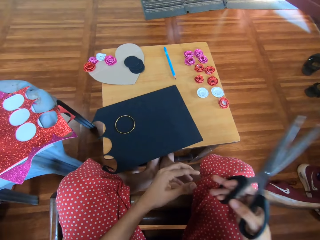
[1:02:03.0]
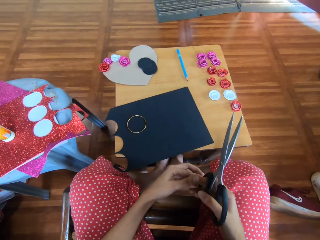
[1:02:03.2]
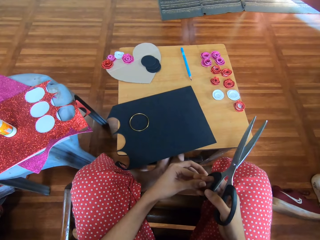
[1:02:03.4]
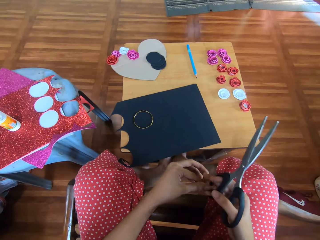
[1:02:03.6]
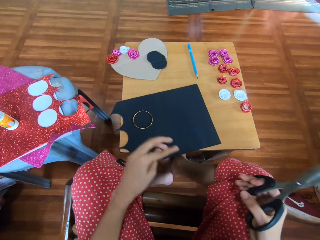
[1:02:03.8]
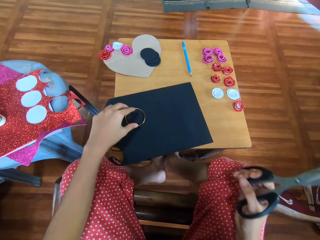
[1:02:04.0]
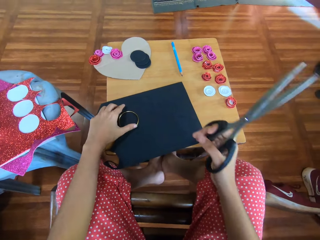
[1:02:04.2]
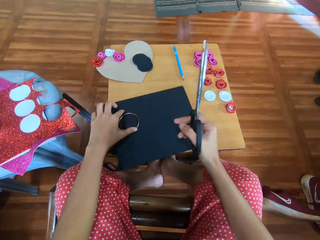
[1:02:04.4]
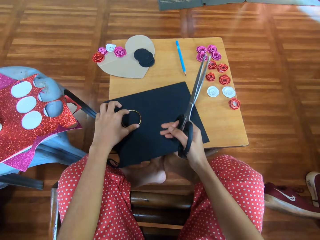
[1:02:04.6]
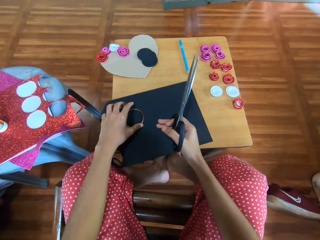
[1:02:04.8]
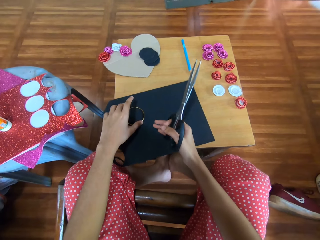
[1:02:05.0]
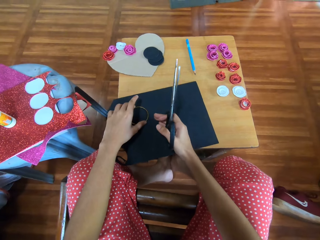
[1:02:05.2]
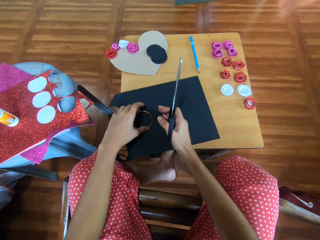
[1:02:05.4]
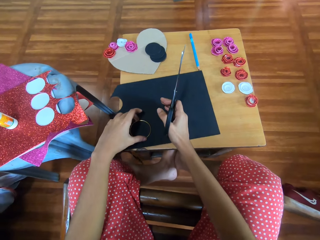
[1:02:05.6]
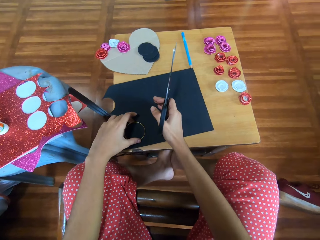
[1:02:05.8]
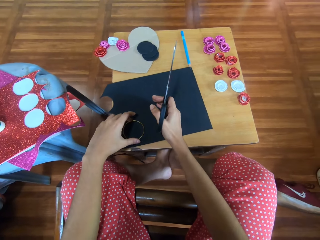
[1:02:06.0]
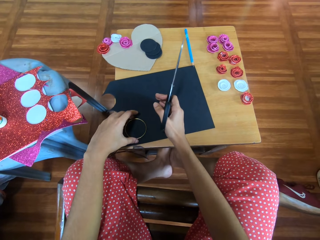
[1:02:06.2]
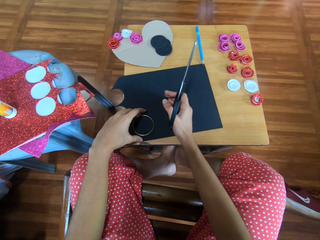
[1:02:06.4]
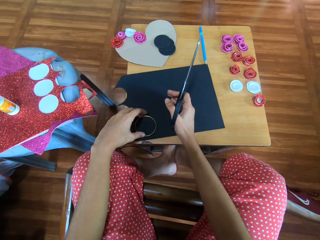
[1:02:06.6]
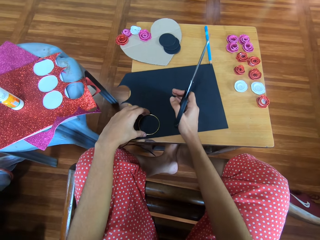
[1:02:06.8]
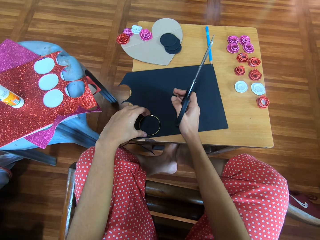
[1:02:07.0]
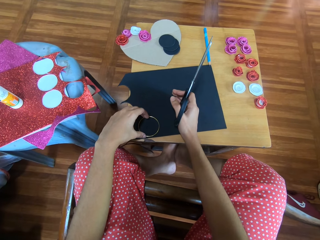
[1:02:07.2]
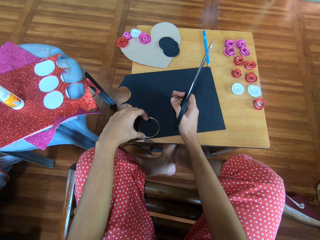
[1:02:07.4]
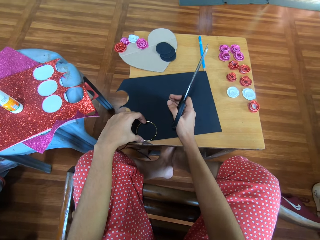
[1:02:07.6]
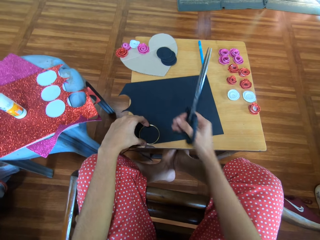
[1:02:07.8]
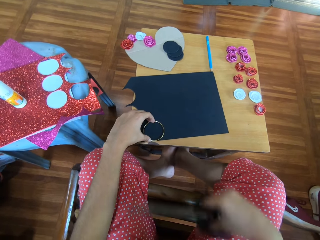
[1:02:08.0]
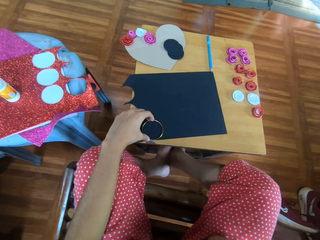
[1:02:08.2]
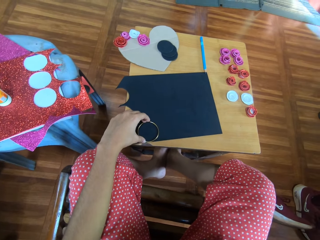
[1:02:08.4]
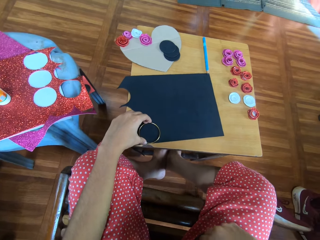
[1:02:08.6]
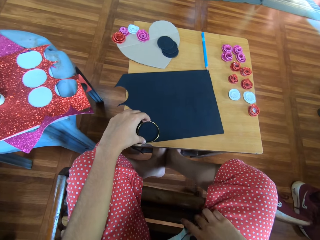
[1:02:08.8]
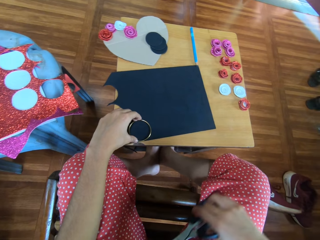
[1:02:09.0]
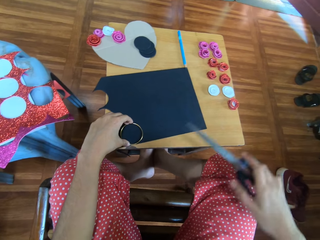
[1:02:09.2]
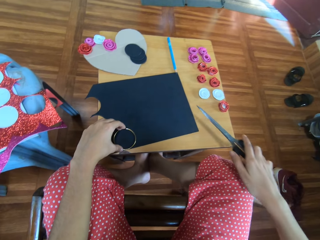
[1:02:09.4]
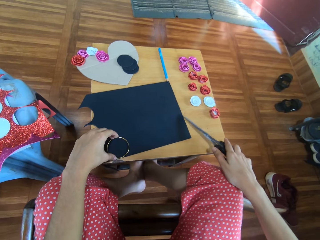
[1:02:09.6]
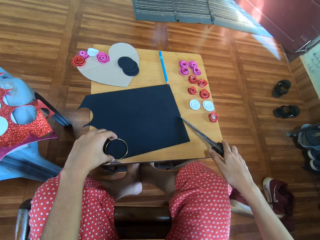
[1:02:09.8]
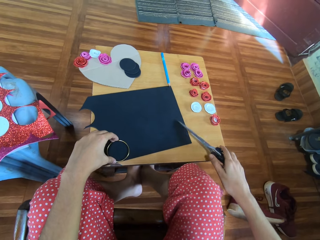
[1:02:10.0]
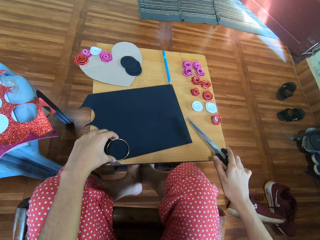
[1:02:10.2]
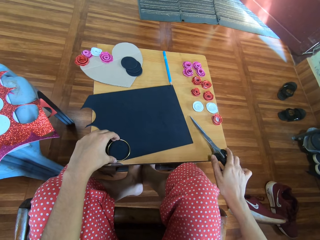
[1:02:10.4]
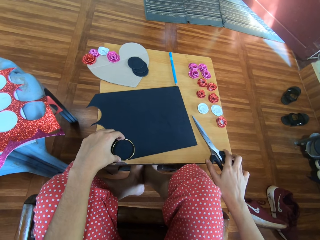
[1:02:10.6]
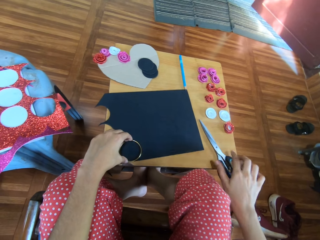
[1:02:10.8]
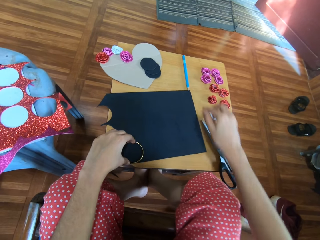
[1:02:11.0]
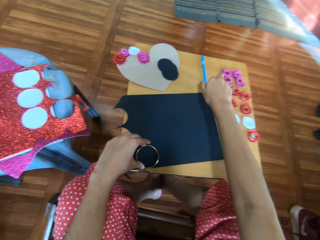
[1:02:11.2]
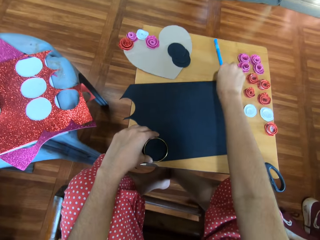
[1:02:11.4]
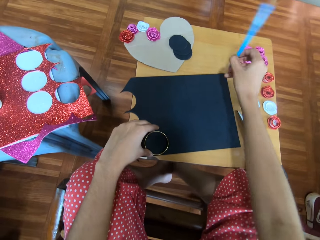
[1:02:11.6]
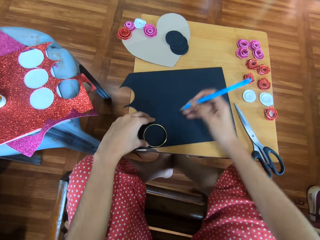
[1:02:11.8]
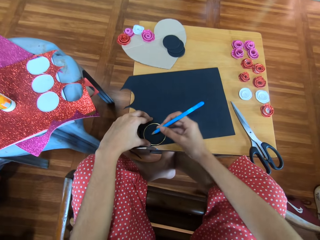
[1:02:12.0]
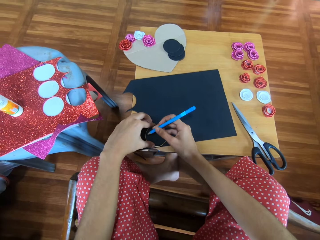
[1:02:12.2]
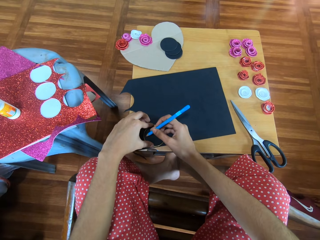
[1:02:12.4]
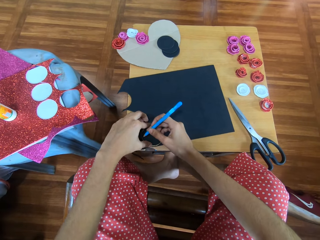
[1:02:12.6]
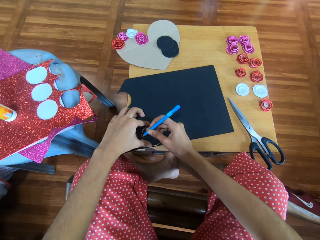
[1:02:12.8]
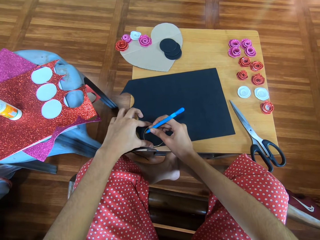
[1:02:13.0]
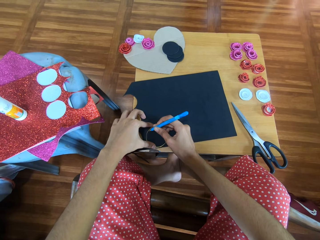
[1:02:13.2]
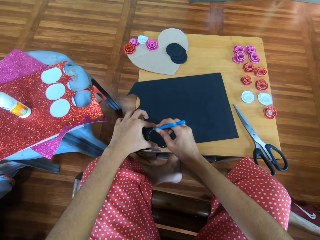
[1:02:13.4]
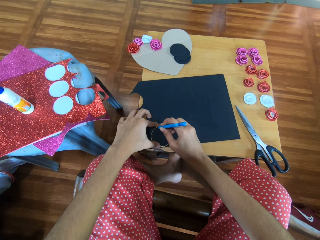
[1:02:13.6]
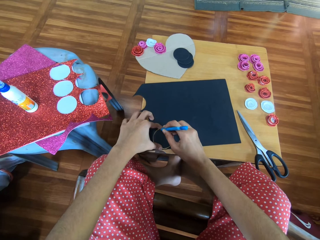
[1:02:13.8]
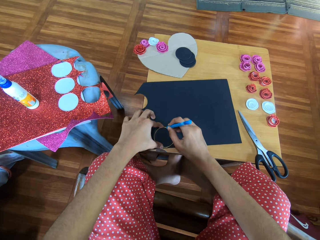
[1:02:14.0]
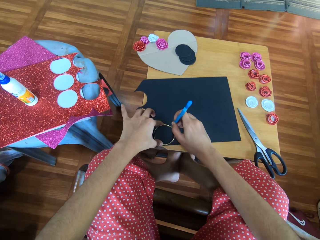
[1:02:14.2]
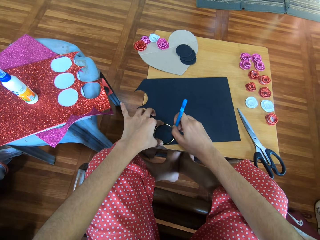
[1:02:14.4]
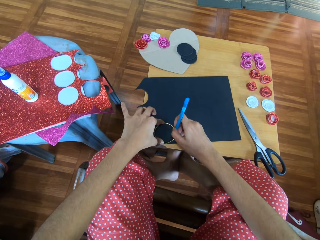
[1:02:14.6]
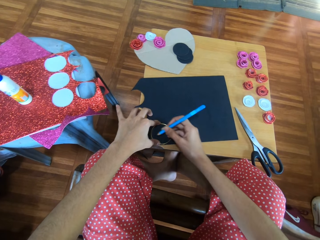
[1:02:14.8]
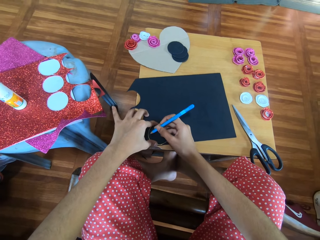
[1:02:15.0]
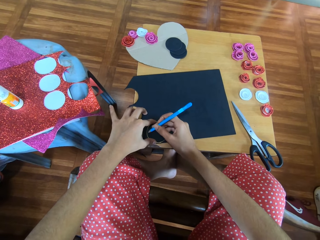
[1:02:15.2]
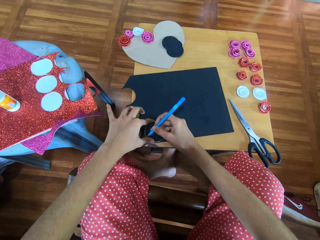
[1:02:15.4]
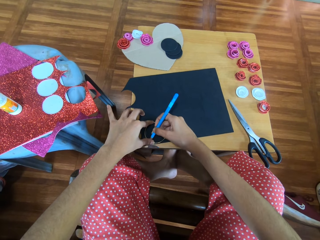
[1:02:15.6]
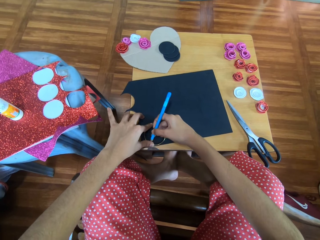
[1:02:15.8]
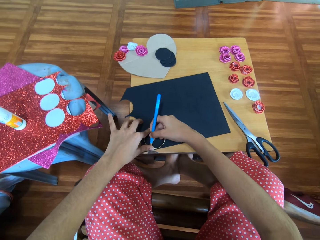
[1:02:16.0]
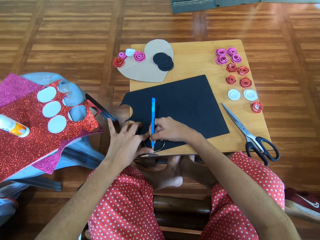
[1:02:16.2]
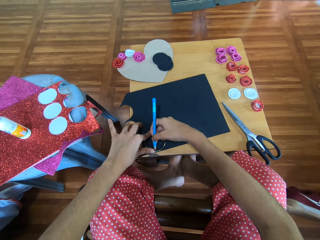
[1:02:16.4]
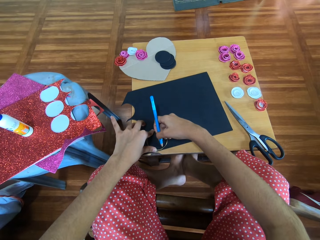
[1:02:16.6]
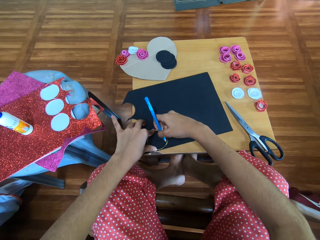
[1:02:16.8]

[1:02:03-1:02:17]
The camera wearer puts the ring on one end of the cardboard. They keep the scissors on the table. They carry the pencil from the table. They draw circles on the cardboard.

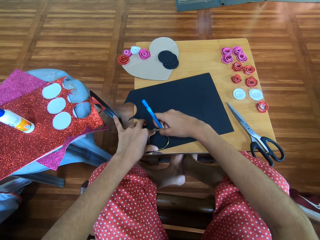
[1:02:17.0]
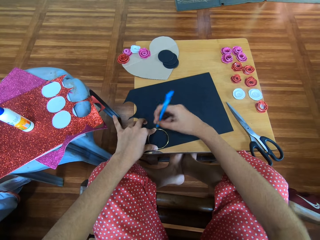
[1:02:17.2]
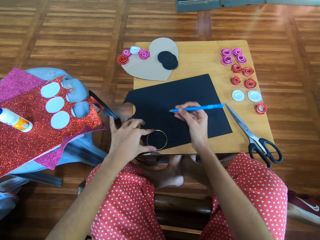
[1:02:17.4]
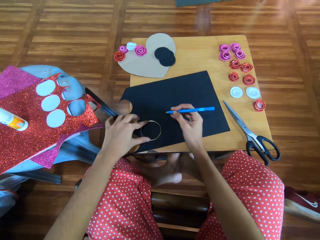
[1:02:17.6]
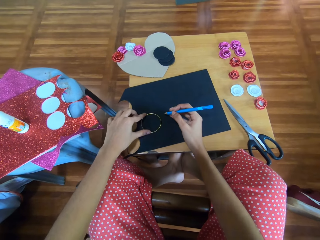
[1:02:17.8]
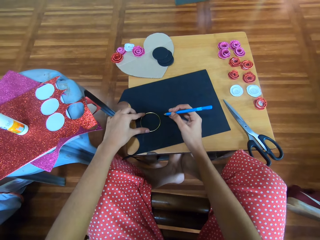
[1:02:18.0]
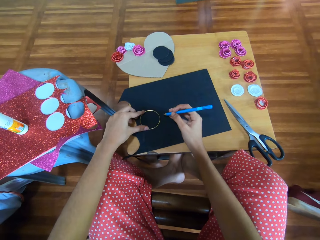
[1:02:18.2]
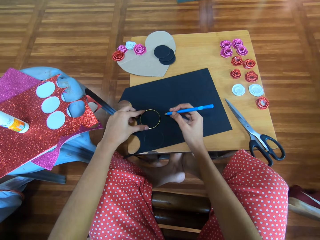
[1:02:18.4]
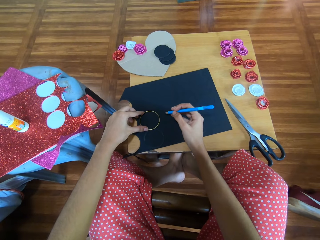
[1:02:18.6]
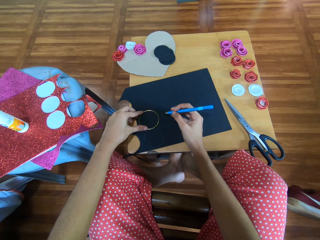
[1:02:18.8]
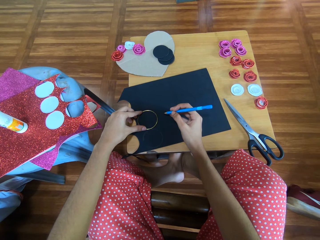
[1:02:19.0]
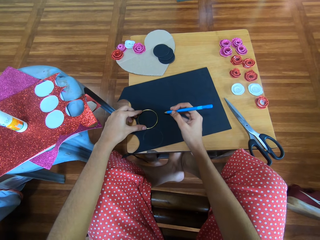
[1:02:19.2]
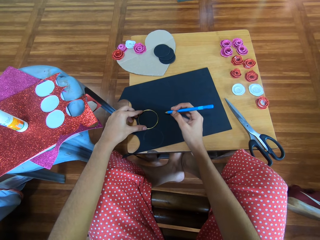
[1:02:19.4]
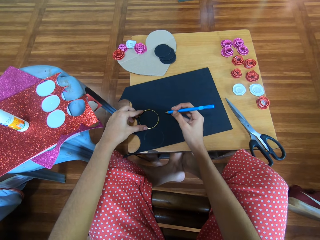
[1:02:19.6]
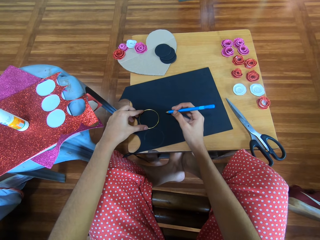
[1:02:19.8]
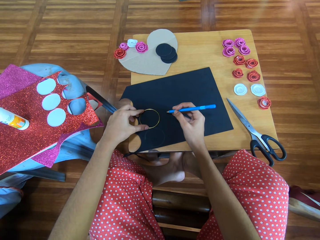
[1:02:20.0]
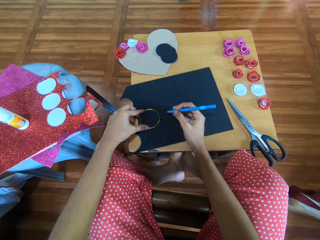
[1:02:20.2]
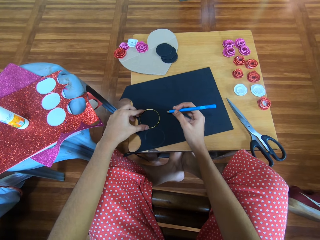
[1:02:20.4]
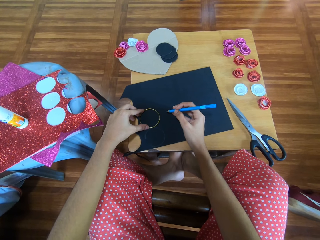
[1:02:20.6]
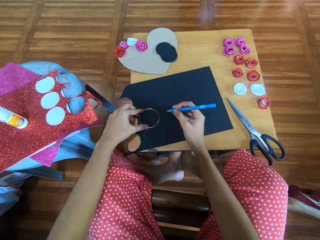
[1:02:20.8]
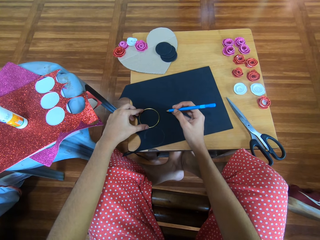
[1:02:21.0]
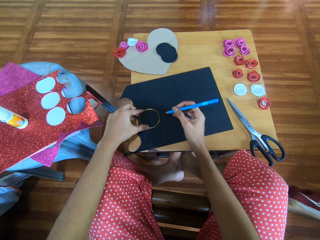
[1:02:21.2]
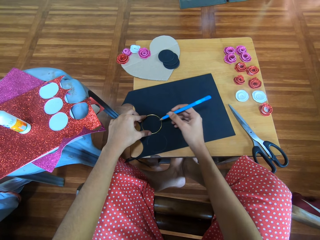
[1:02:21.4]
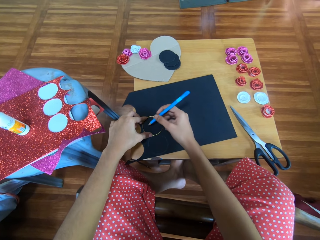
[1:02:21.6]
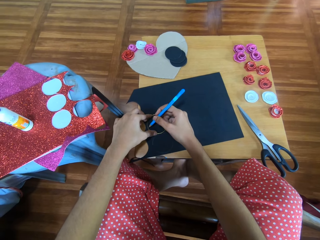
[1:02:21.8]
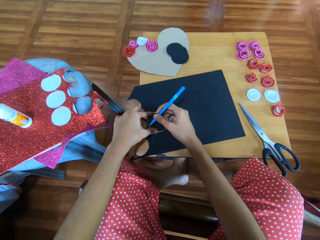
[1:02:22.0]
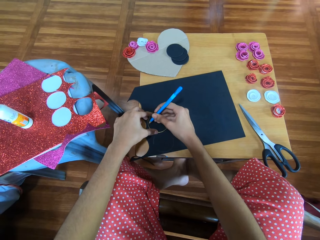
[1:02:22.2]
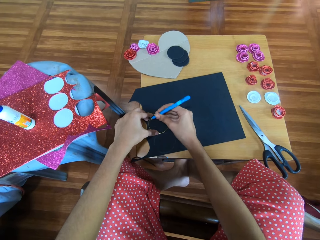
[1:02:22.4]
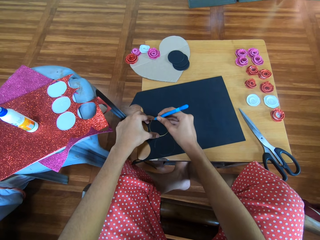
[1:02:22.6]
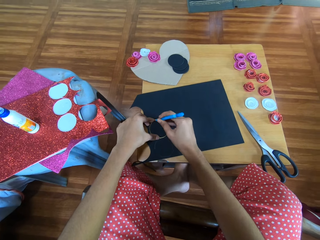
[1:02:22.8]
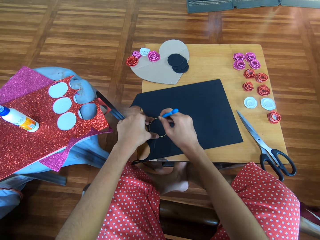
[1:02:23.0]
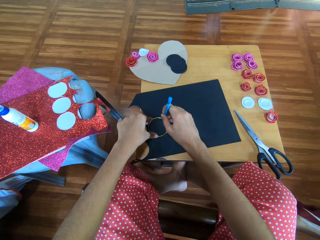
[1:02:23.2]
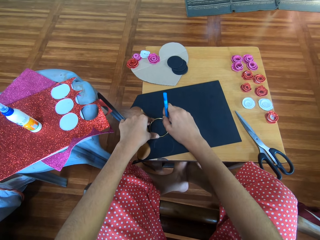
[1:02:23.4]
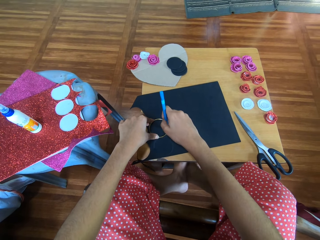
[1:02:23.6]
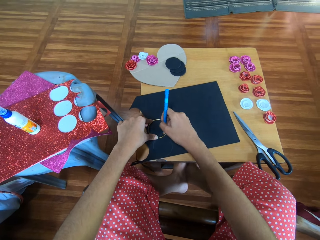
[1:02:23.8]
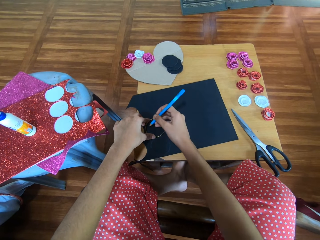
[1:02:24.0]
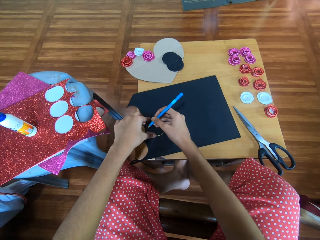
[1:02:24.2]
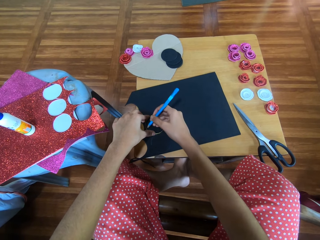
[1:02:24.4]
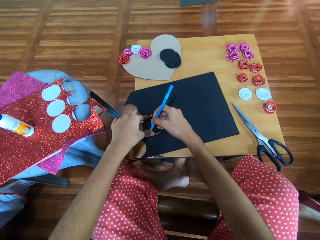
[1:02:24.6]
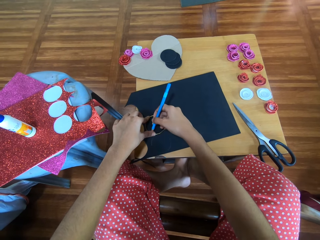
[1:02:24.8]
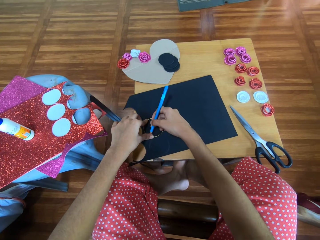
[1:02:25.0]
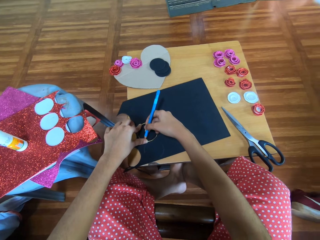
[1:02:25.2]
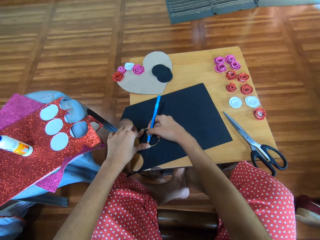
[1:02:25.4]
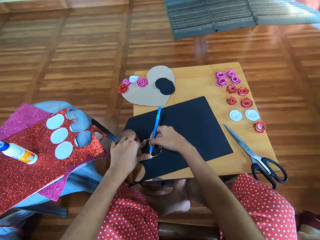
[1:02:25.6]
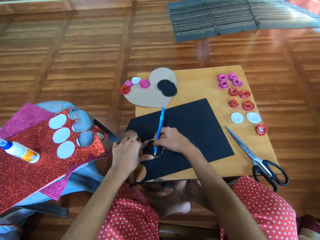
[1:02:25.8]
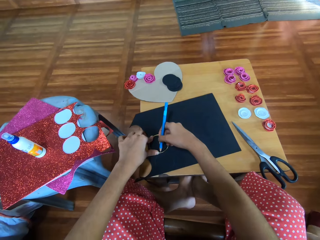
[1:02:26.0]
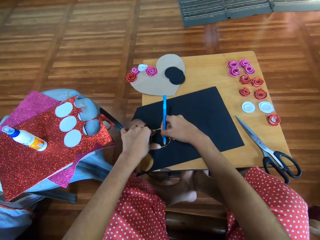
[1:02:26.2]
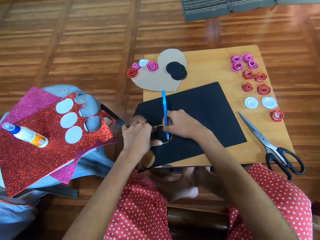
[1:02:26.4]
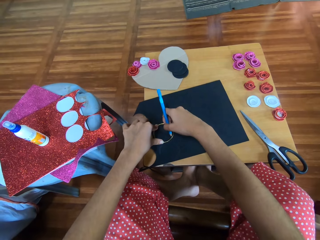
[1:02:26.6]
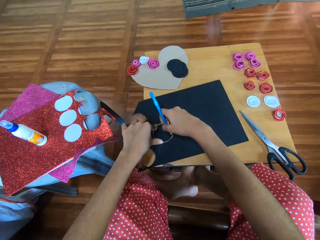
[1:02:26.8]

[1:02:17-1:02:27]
The camera wearer adjusts the bracelet on the glitter paper. They make another circle on the glitter paper.
